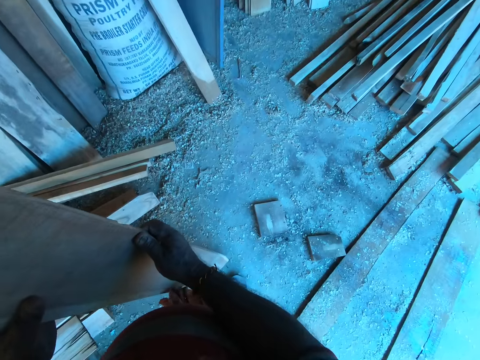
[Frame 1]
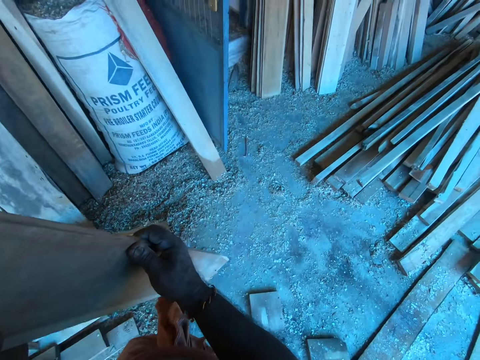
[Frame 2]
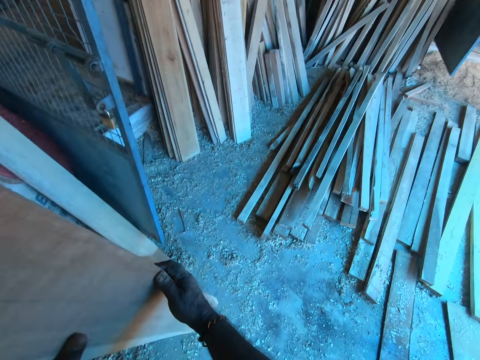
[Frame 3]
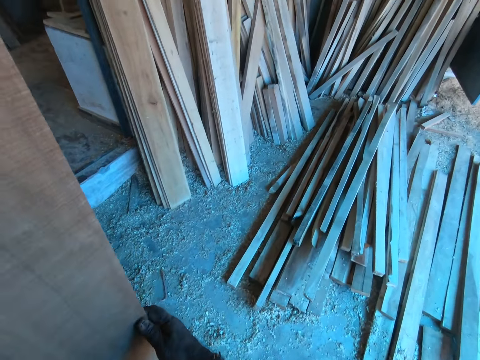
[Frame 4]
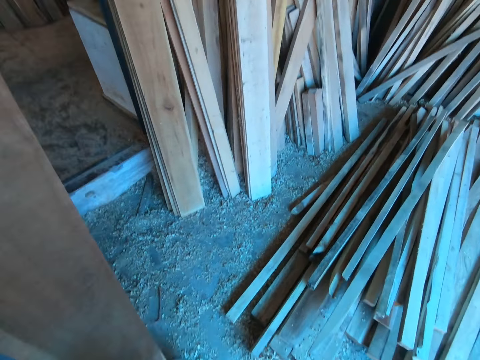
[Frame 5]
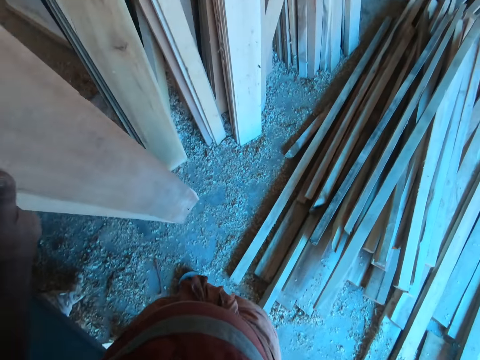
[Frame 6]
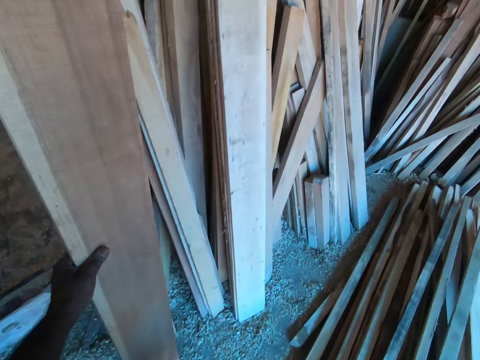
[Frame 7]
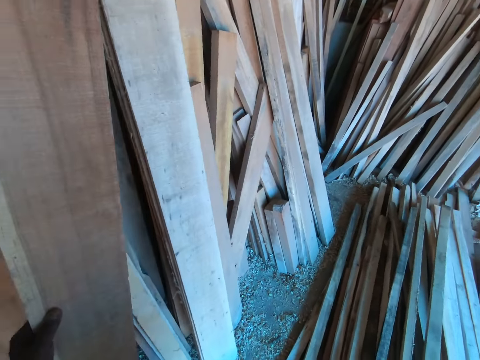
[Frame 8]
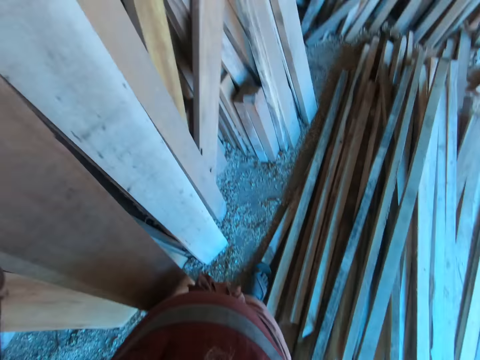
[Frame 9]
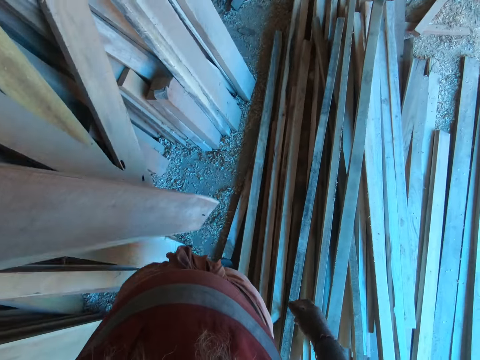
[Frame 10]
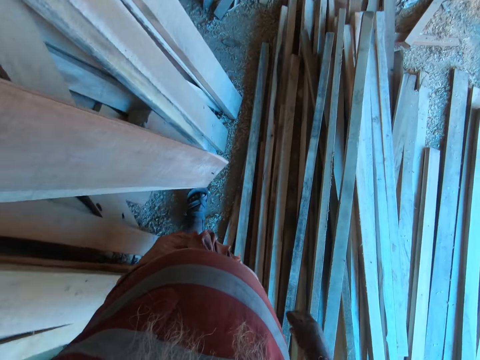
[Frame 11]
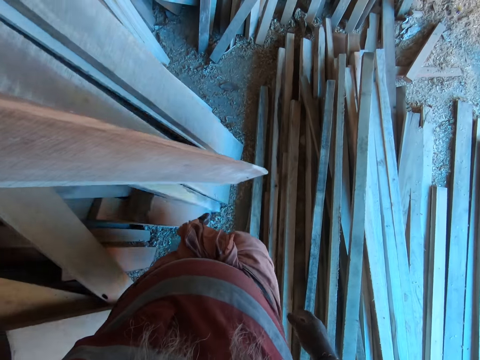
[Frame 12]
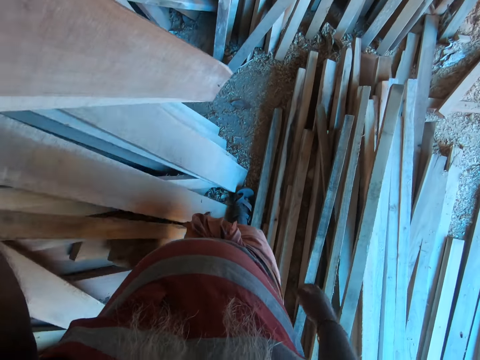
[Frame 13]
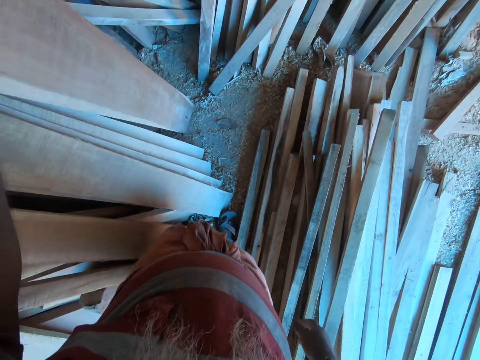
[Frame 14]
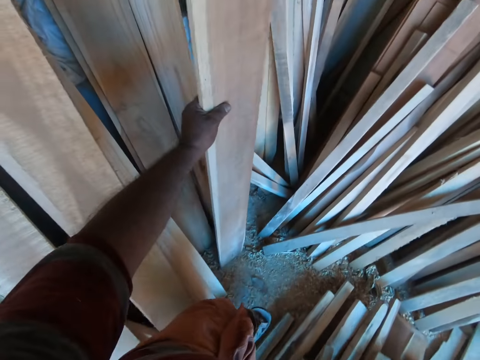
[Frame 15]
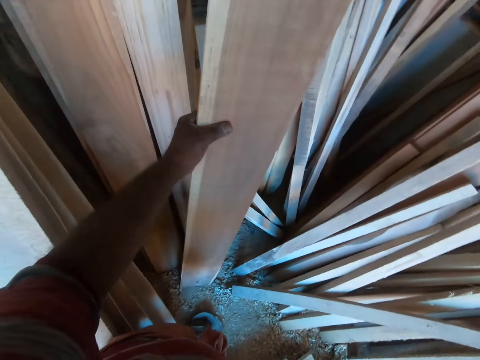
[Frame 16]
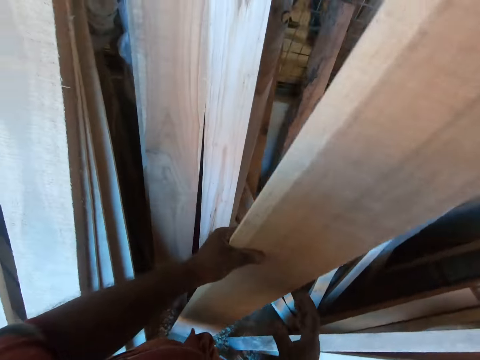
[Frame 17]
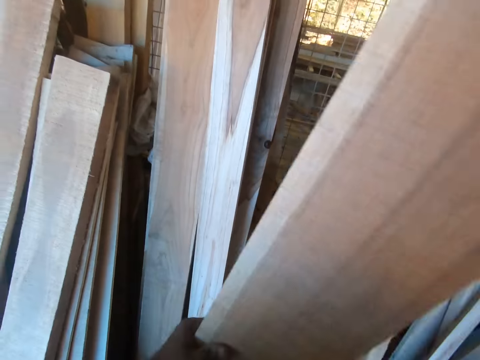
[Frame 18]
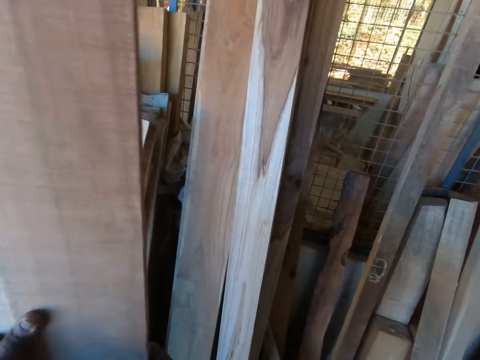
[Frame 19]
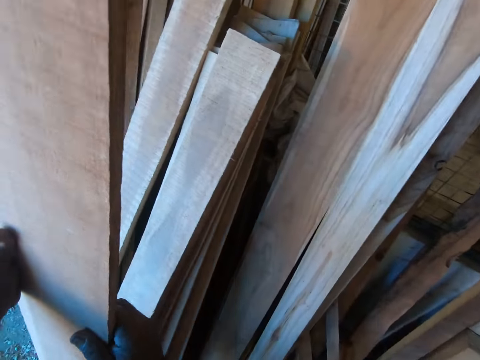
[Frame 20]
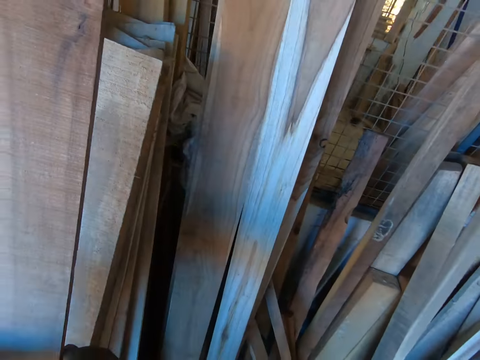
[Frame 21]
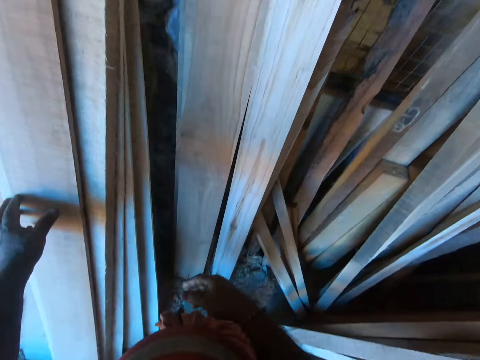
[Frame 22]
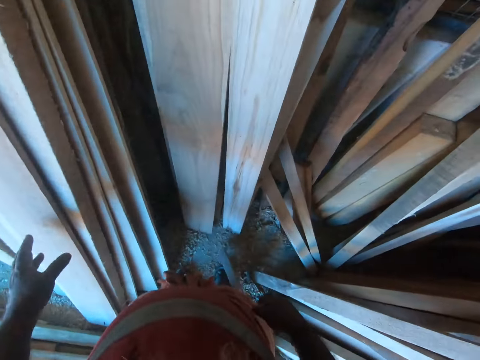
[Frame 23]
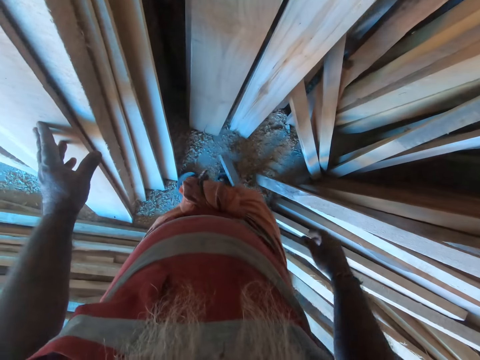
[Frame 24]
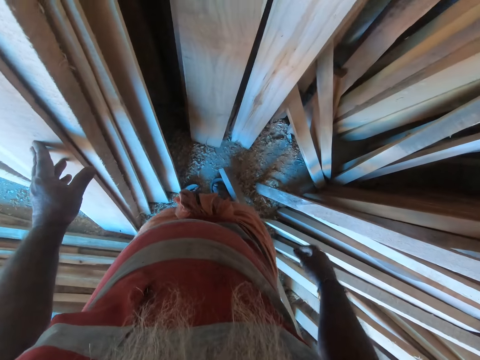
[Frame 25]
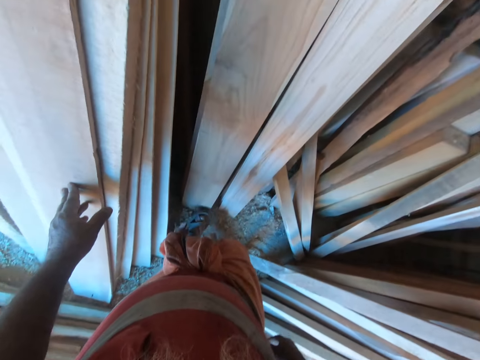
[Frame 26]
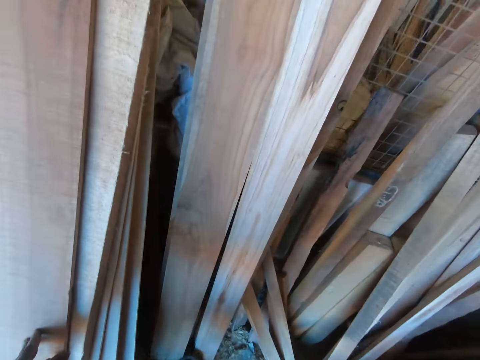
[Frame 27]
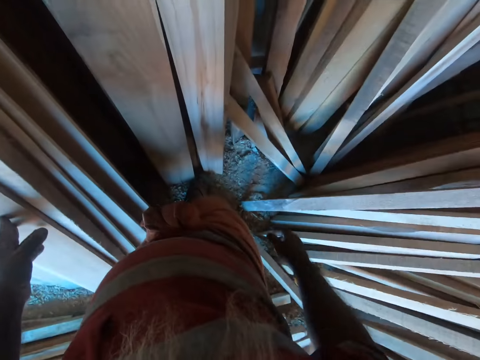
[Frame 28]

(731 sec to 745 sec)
The camera wearer holds a piece of wood. He walks carrying the piece of wood. He lays the planks on a pile of planks on the wall with his left hand.

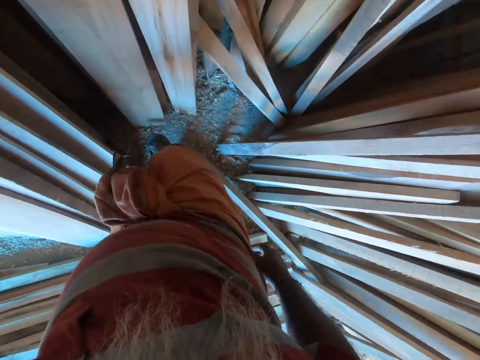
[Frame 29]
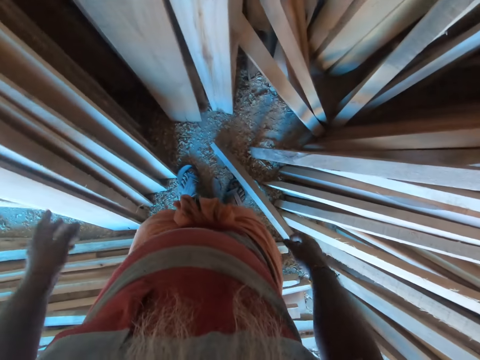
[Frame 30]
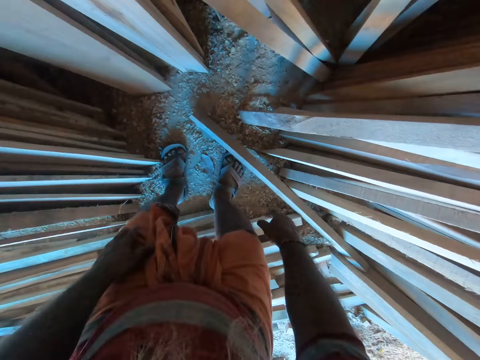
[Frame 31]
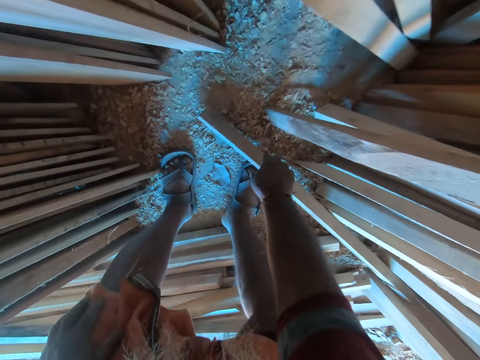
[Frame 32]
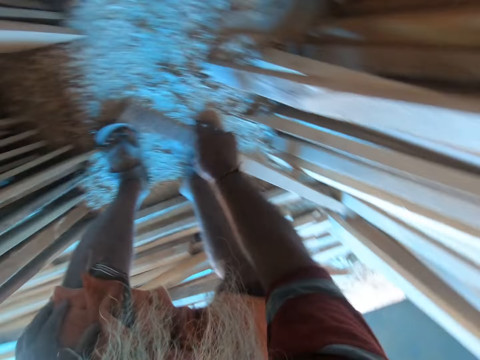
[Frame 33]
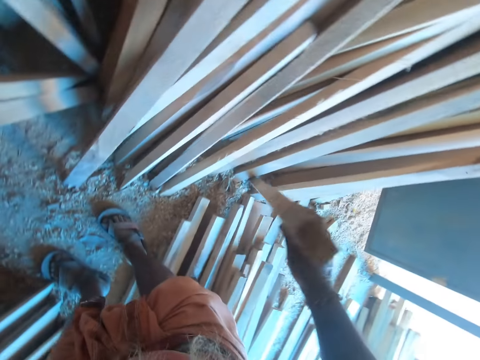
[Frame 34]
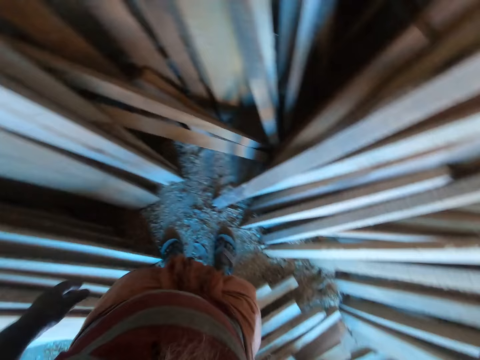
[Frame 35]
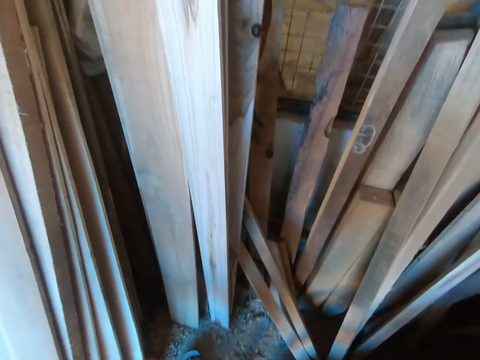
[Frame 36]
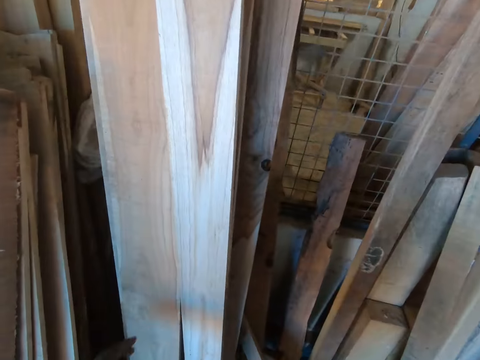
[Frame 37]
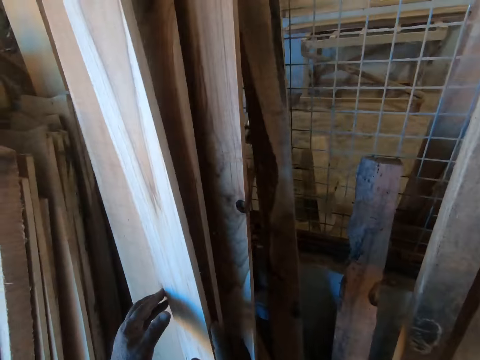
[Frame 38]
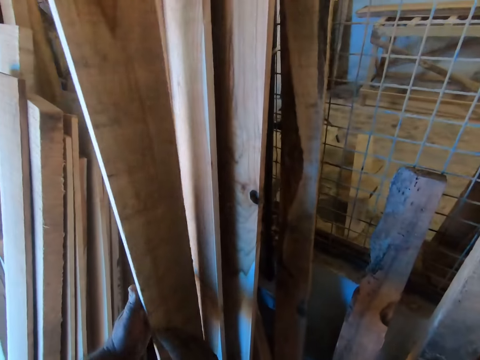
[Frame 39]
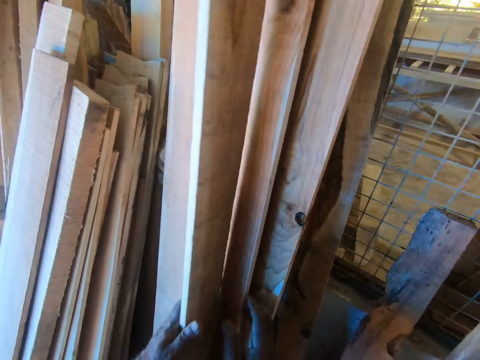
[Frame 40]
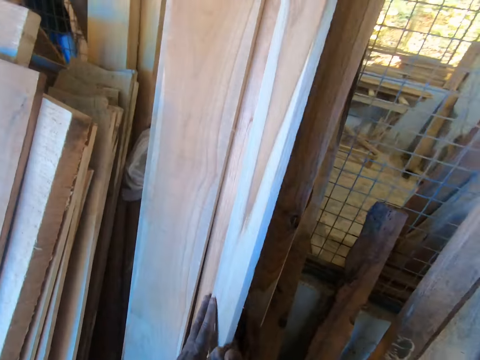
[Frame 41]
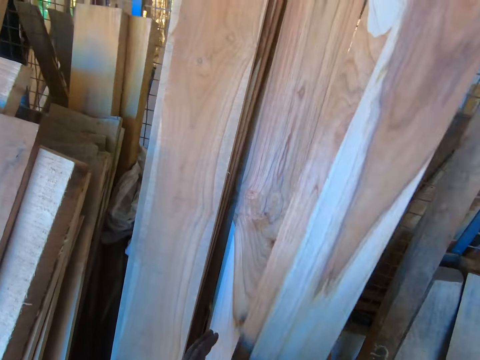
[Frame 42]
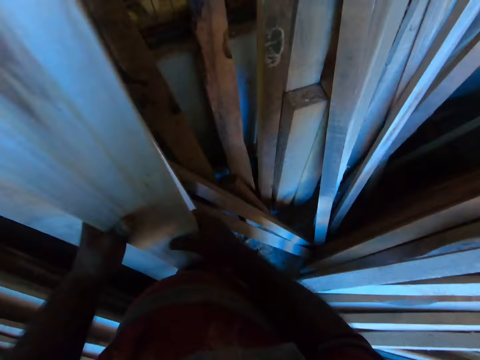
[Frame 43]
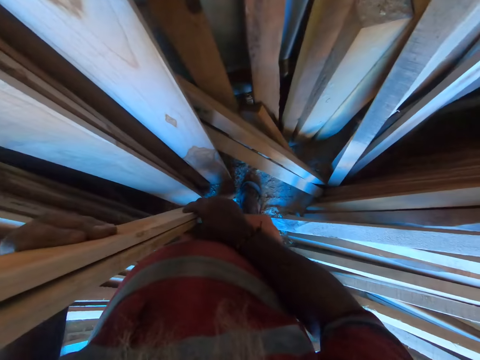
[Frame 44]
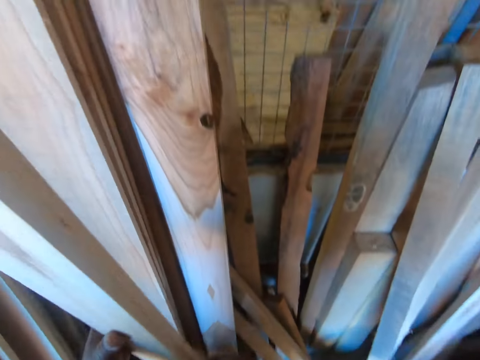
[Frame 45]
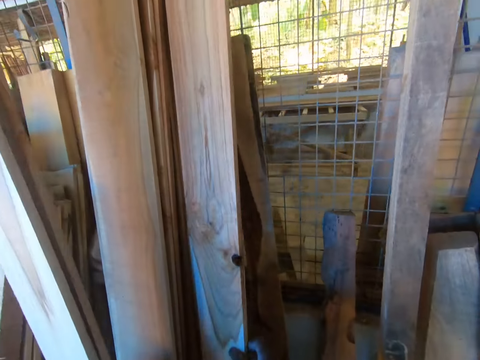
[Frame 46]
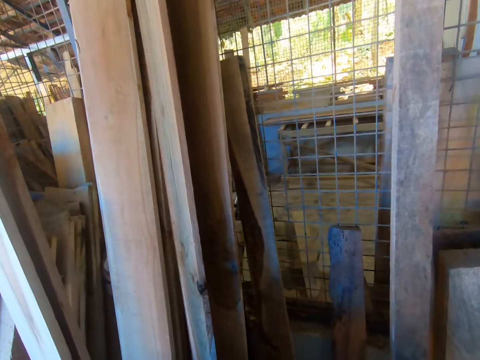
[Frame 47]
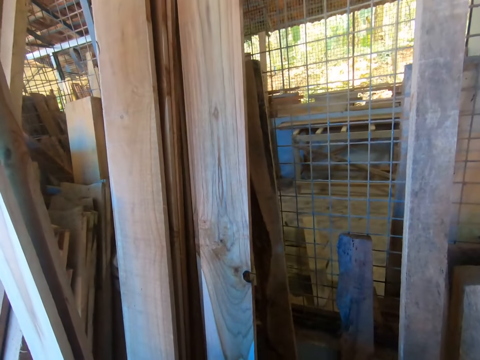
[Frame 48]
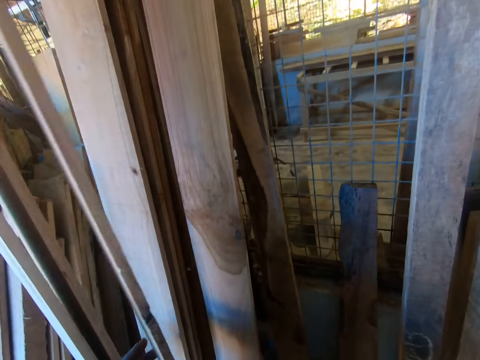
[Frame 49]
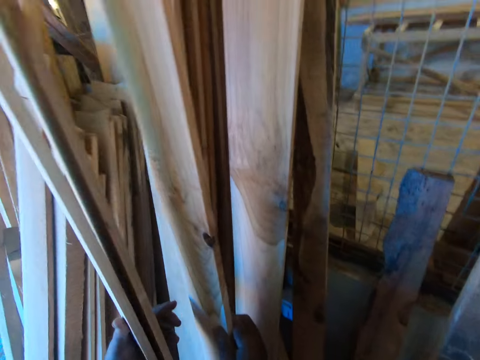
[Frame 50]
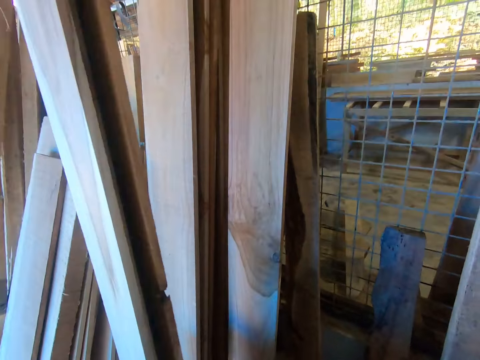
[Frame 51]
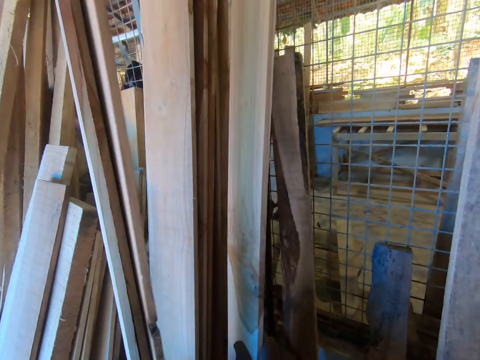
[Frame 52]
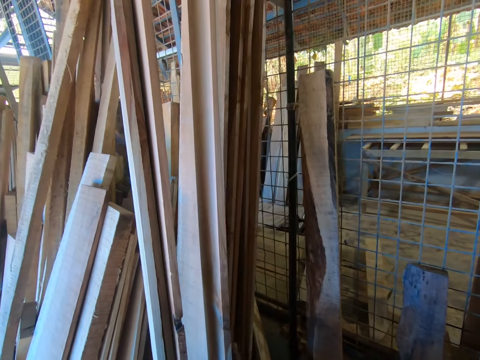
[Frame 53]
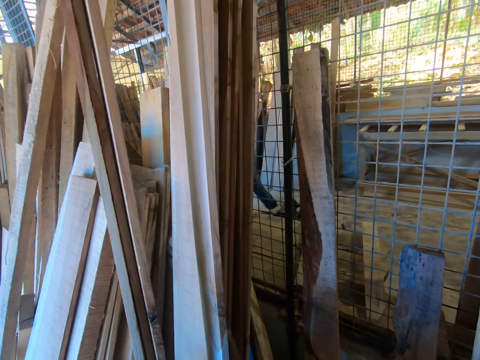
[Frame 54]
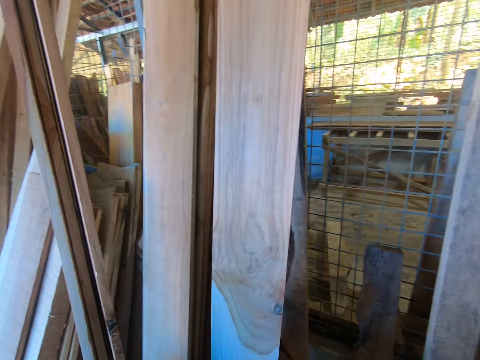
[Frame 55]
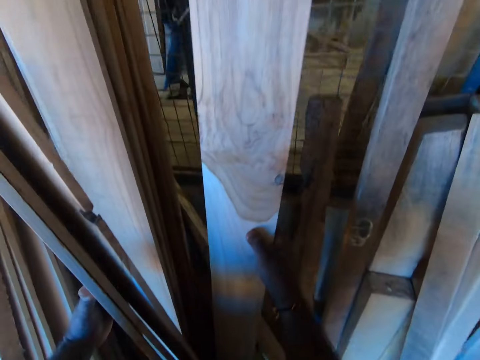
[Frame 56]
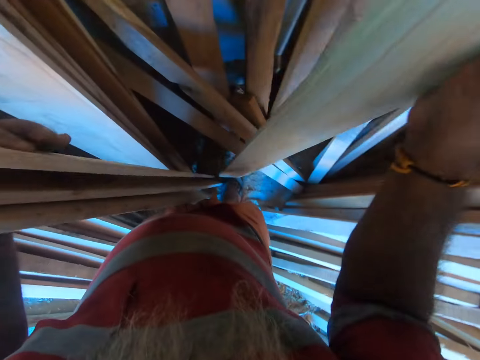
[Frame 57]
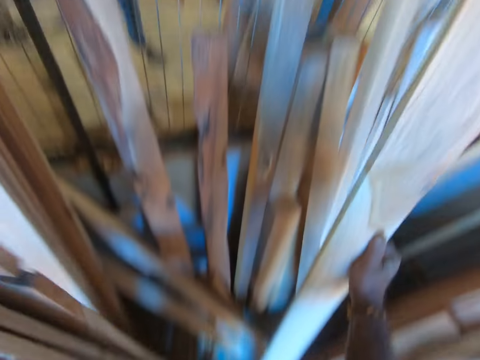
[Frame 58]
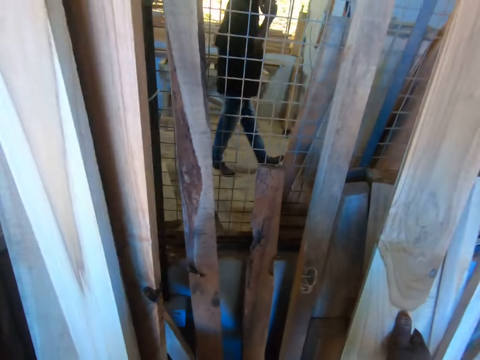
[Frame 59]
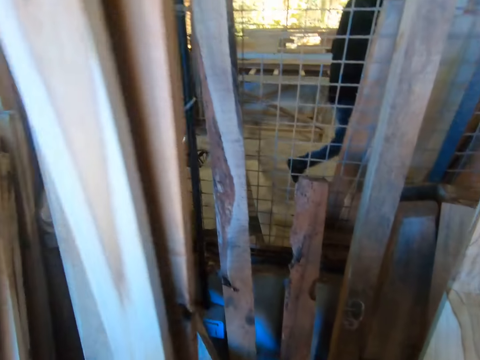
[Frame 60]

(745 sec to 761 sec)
The camera wearer bends. He picks up a wood on the ground with his right hand. He lays the wood on a plank of wood on the wall with his left hand. He picks planks on a pile of planks on the wall with both hands. He holds timbers.
